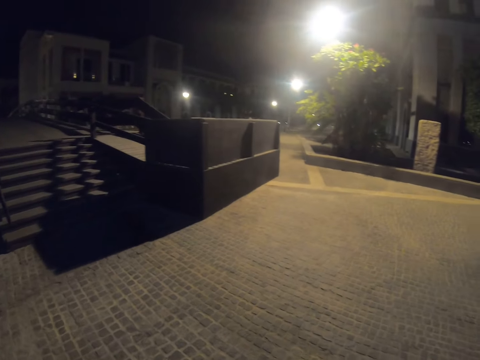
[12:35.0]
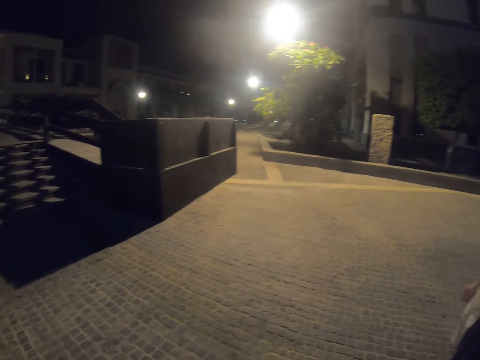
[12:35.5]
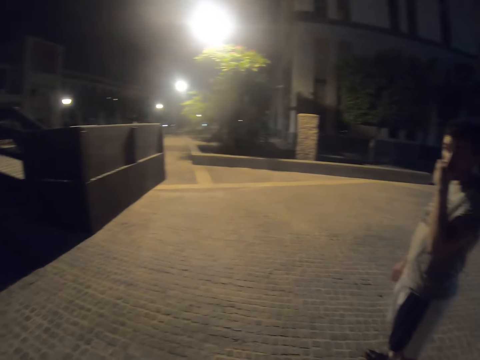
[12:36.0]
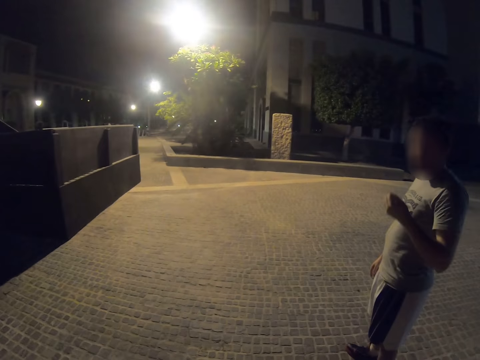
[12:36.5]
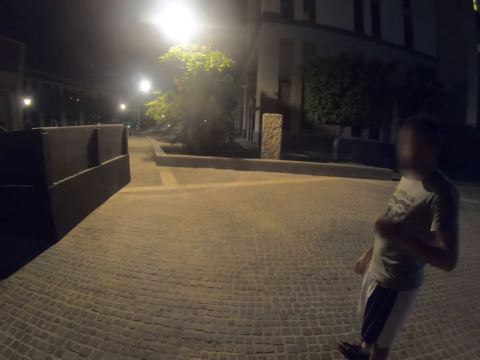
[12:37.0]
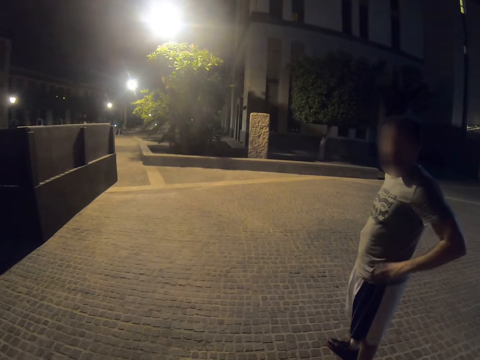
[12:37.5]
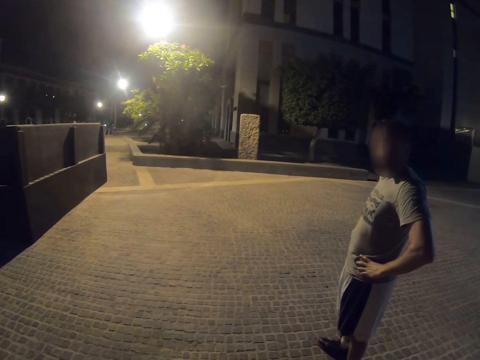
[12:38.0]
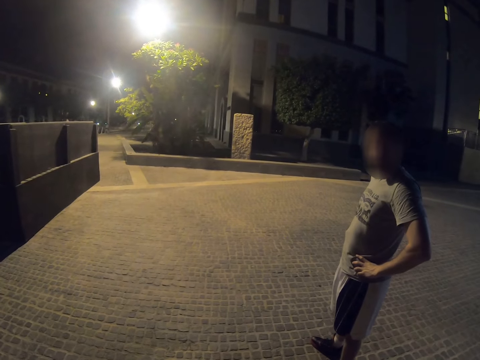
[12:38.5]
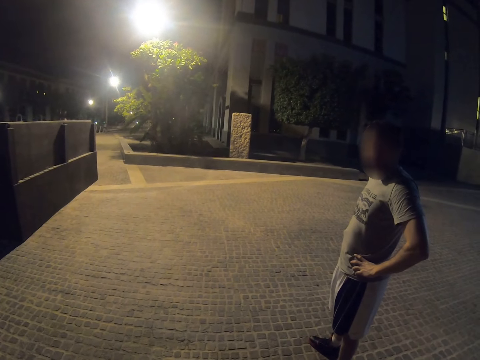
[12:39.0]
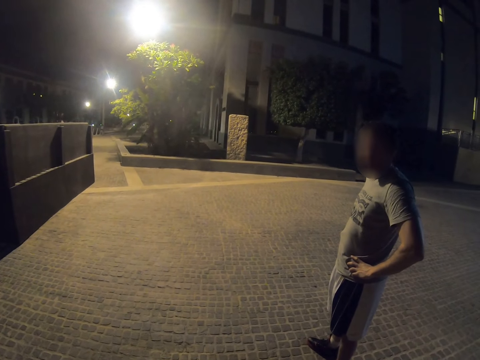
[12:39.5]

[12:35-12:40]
The camera wearer dialogues with a man. They look at the man.

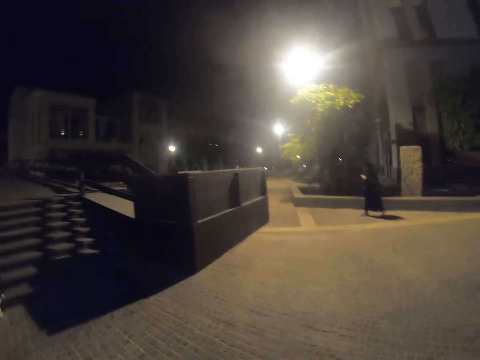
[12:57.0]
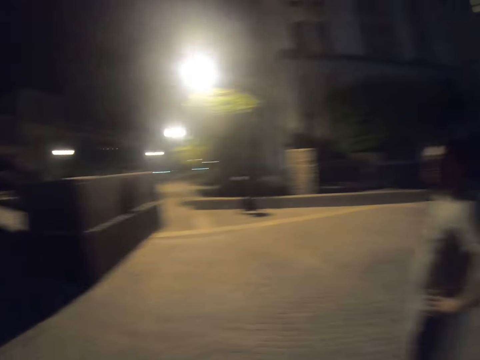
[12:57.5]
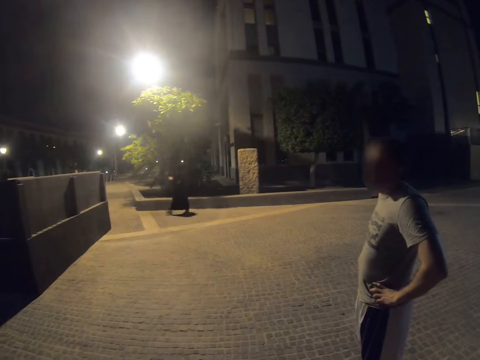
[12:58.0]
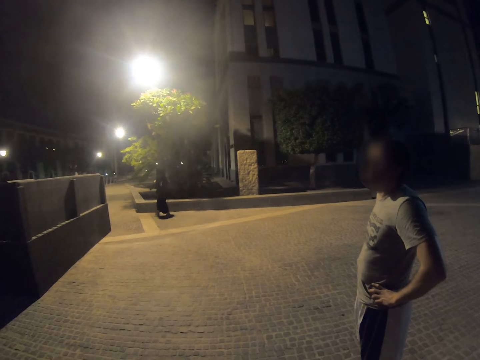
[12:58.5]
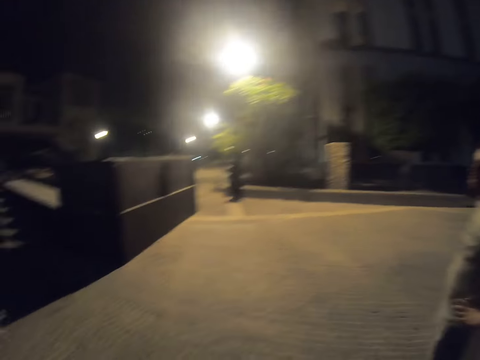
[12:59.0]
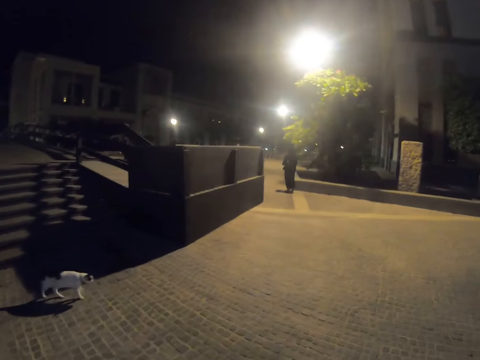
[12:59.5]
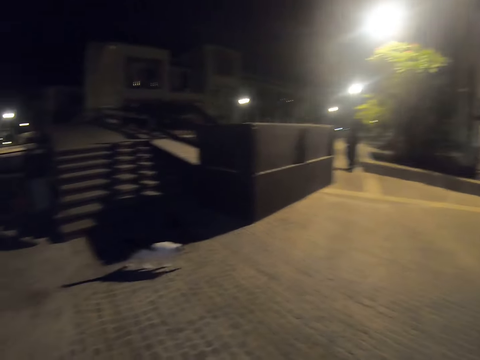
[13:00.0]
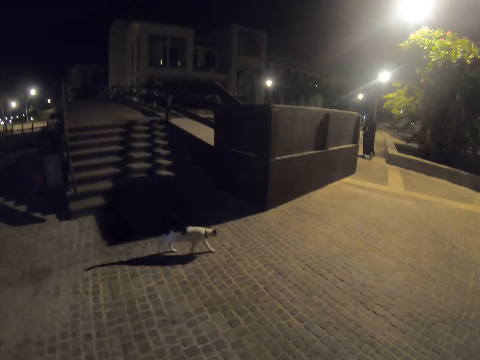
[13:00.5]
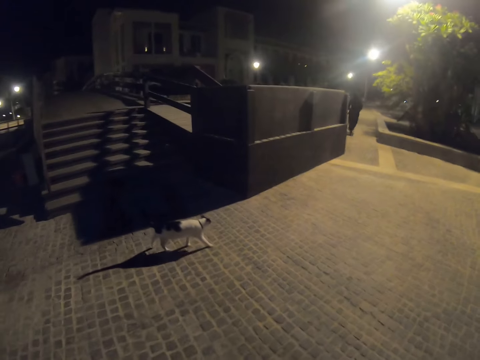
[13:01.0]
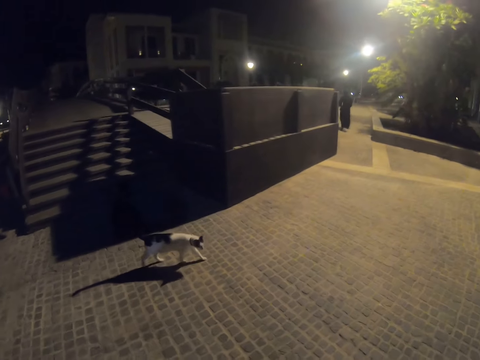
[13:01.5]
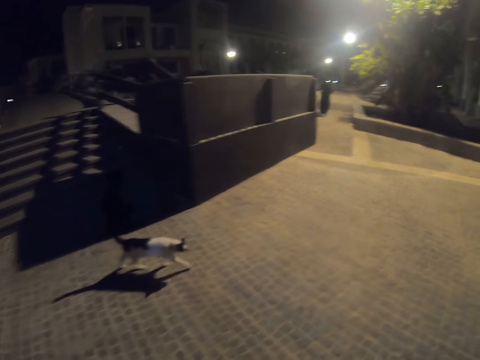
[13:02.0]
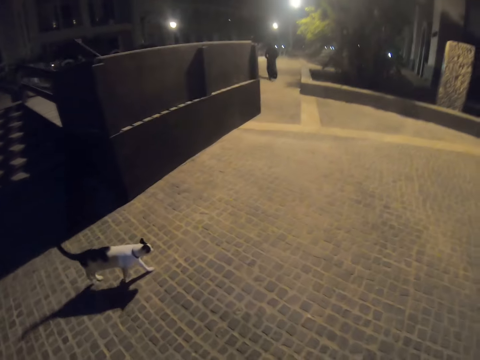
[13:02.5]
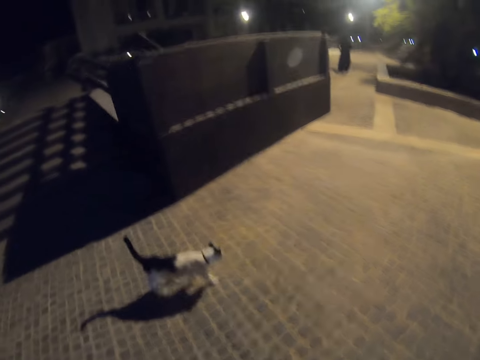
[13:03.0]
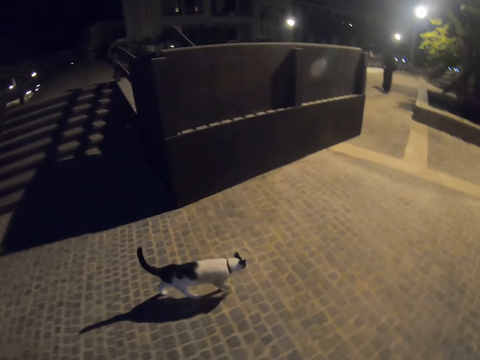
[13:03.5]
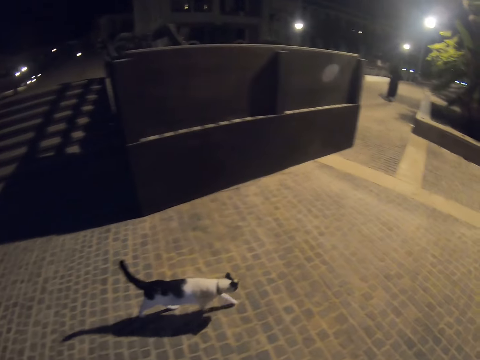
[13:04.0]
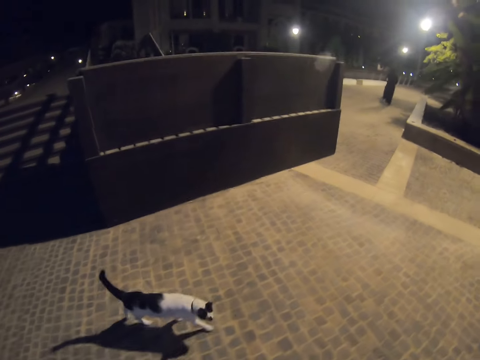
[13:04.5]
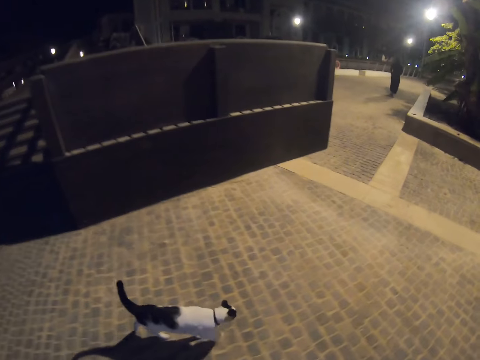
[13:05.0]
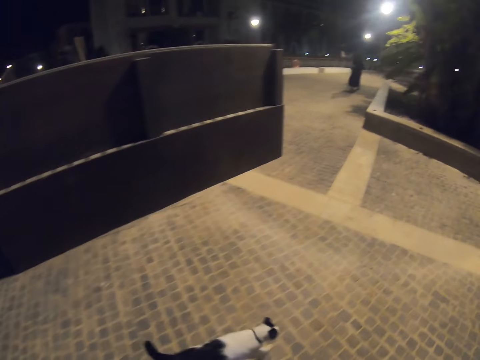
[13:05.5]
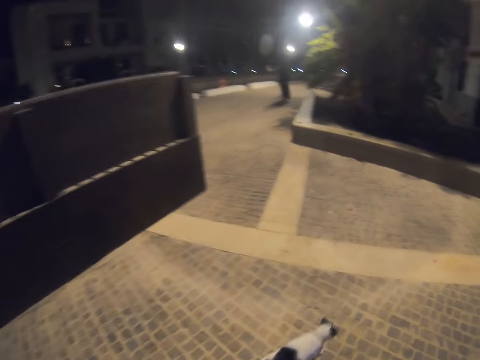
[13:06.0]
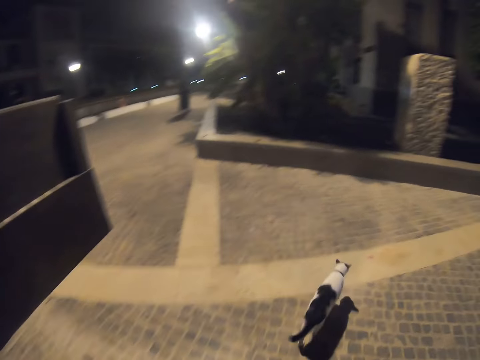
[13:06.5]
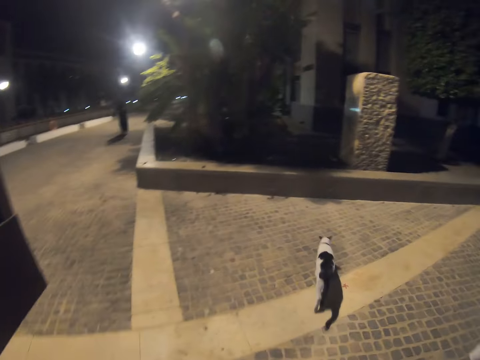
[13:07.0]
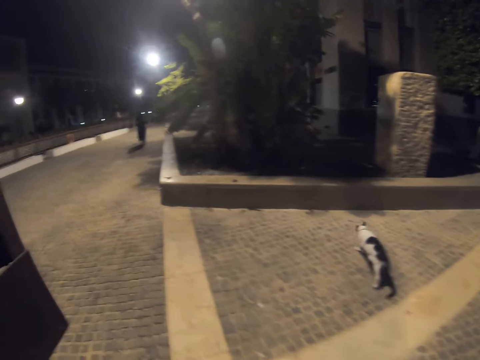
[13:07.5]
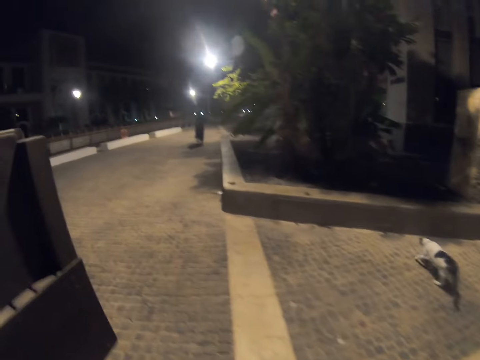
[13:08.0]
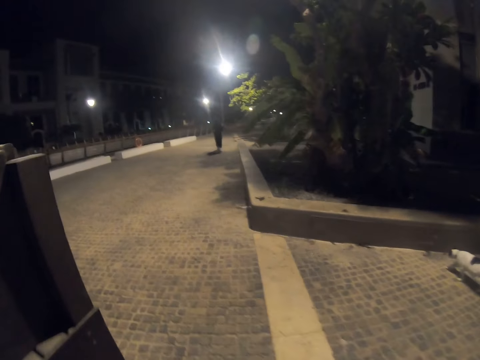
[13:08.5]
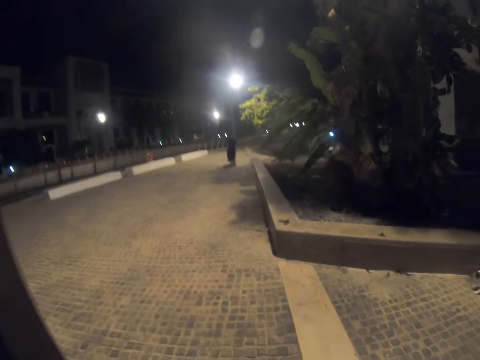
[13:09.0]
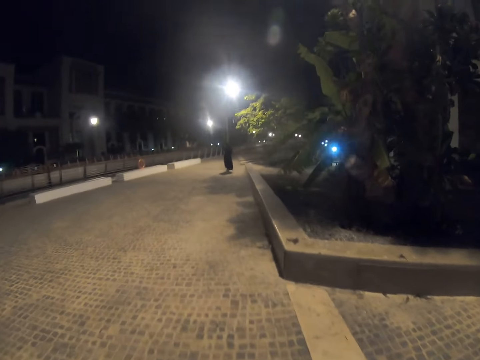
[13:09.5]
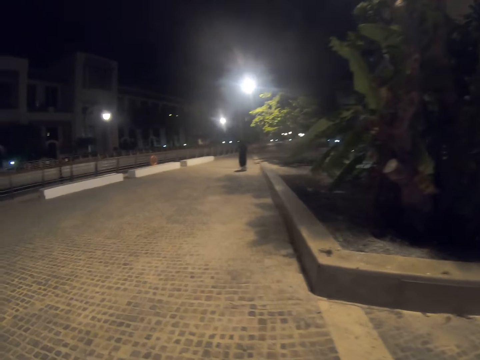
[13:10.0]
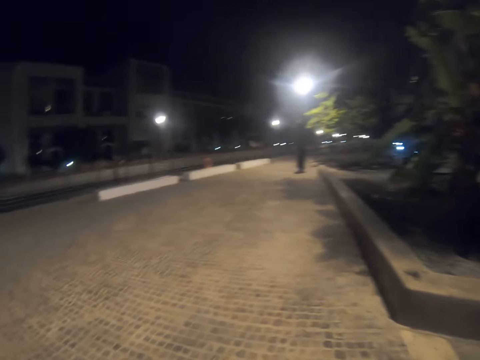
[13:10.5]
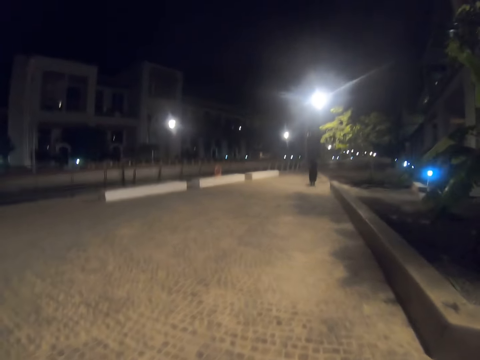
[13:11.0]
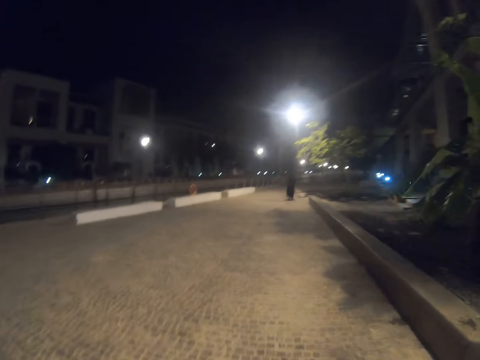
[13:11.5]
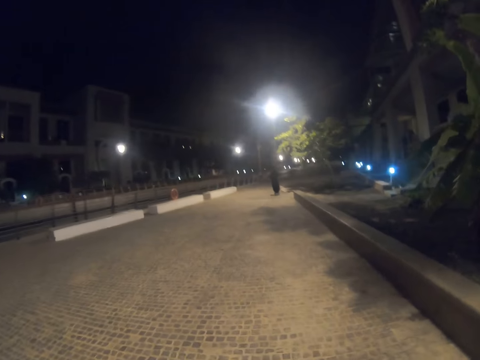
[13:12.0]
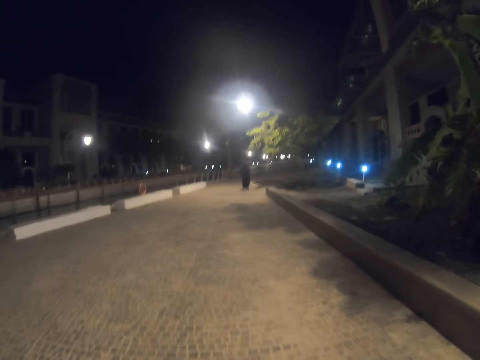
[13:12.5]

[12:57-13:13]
The camera wearer dialogues with a man. They gaze at a cat. They walk on a pathway with the man.

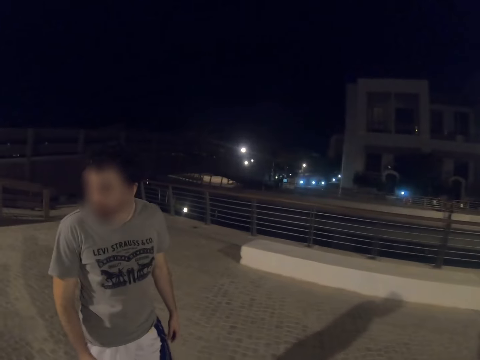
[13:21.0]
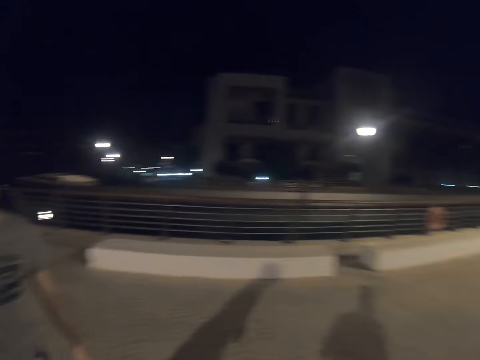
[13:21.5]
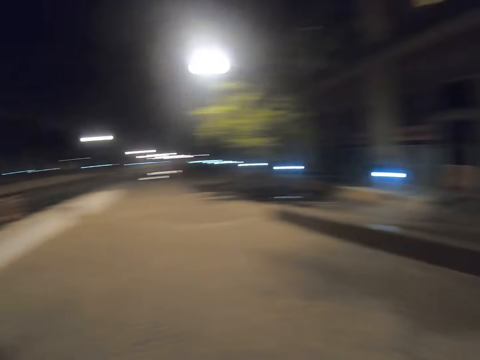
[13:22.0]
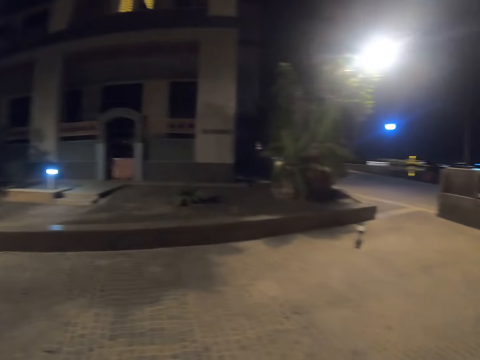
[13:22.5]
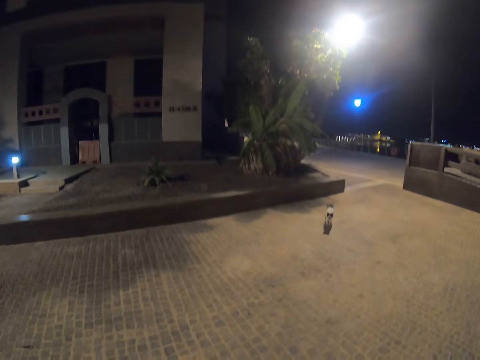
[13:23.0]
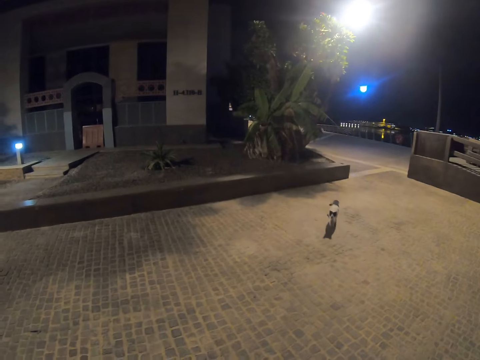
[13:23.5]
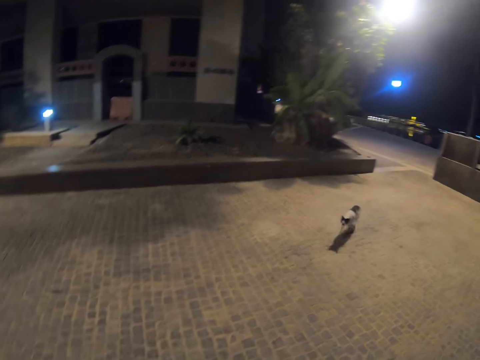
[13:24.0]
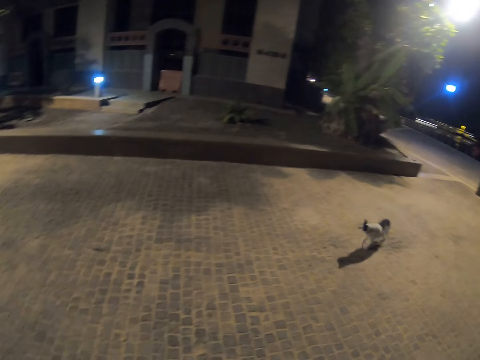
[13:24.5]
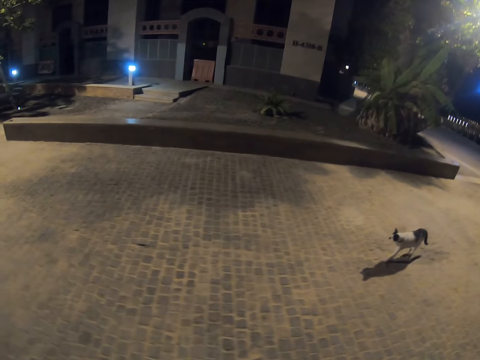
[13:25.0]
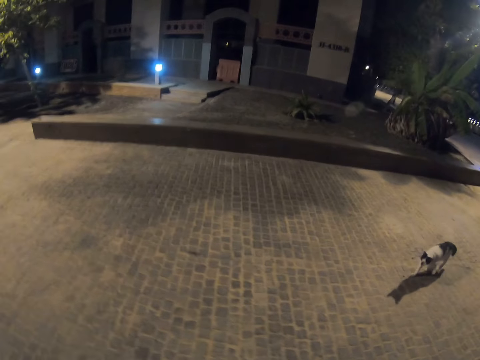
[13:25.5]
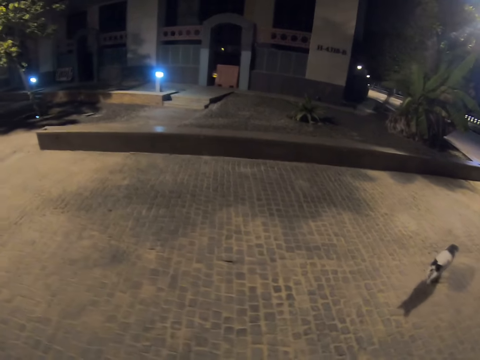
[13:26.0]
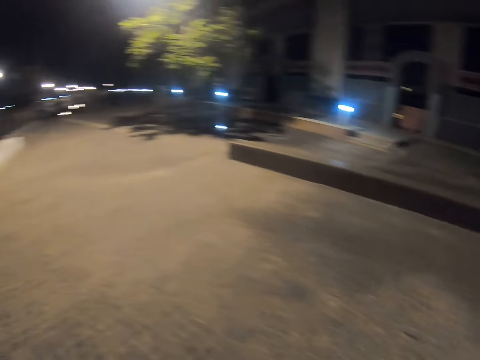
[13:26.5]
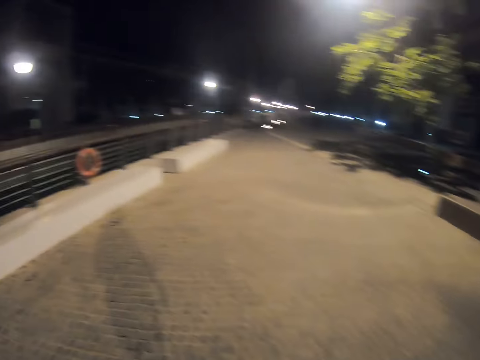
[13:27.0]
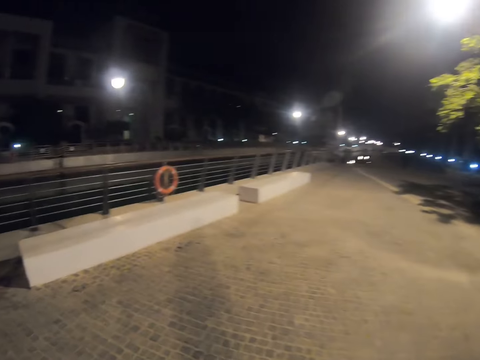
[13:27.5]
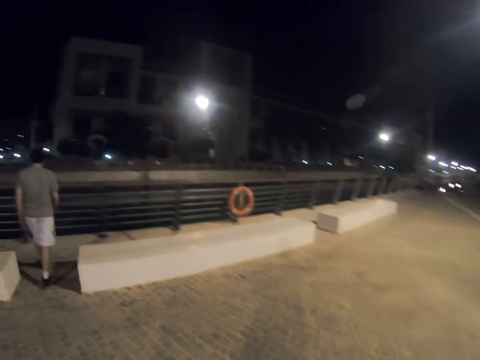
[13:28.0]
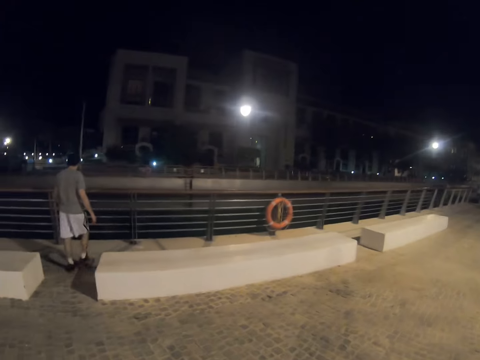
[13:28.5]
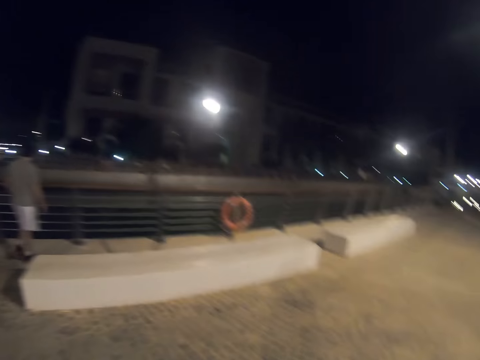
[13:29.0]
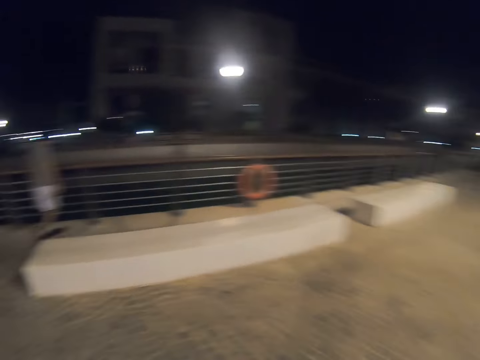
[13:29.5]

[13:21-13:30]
The camera wearer turns around. They gaze at a cat. A man walks to the fence.
